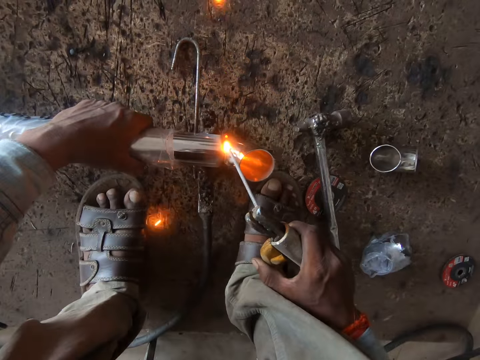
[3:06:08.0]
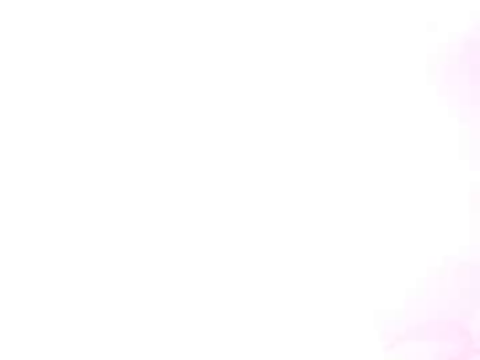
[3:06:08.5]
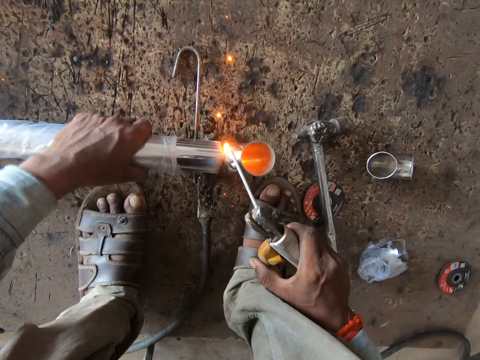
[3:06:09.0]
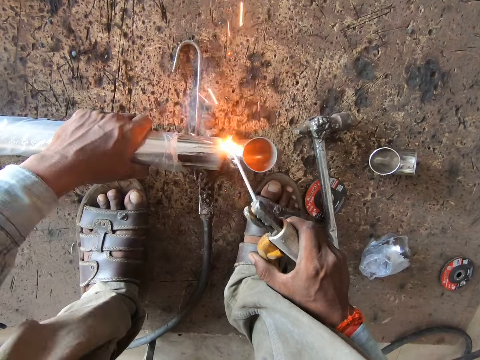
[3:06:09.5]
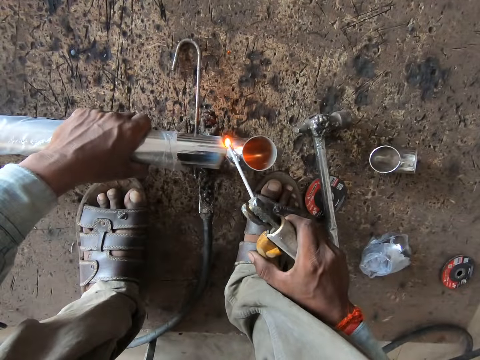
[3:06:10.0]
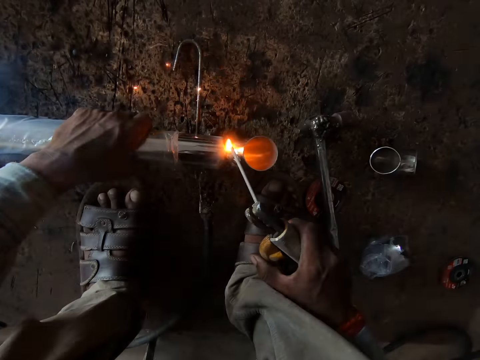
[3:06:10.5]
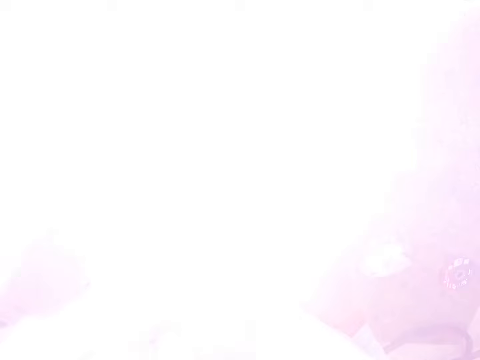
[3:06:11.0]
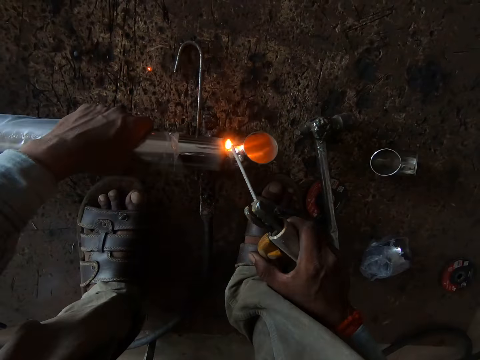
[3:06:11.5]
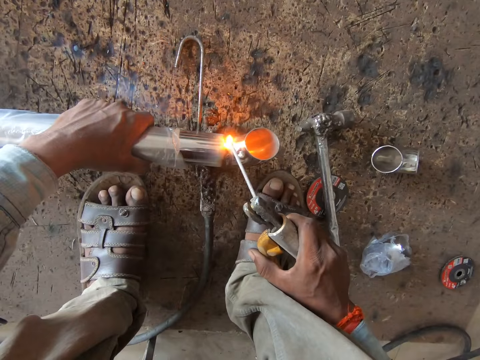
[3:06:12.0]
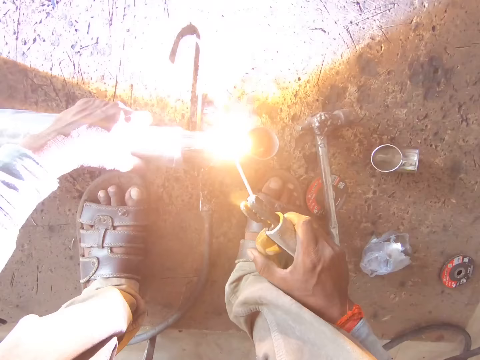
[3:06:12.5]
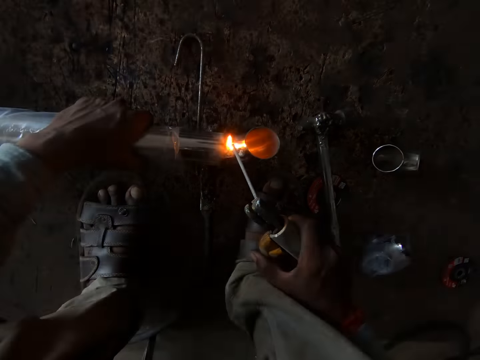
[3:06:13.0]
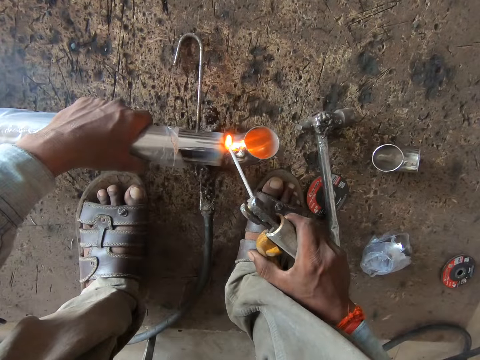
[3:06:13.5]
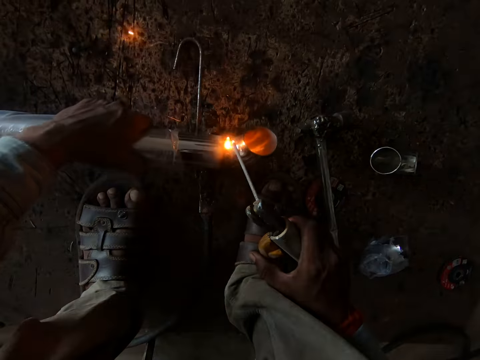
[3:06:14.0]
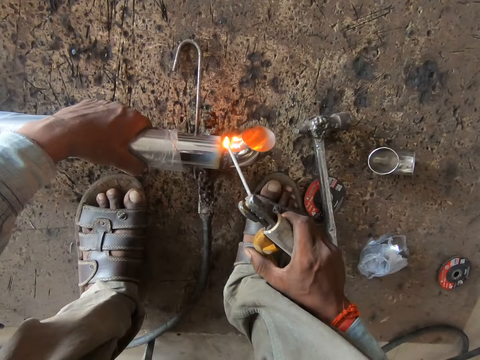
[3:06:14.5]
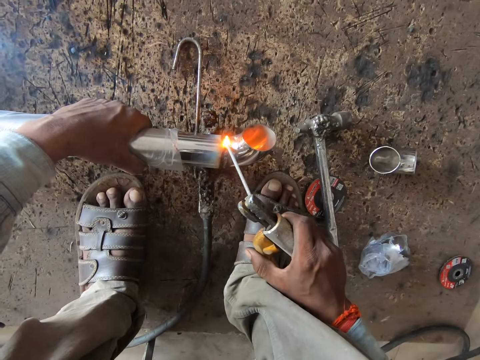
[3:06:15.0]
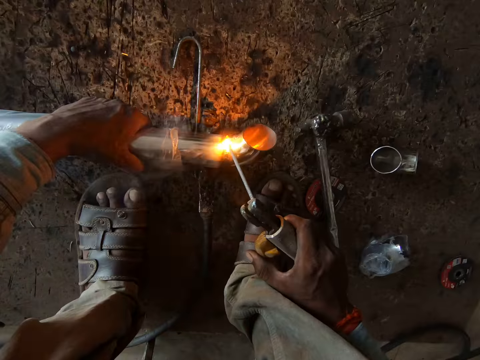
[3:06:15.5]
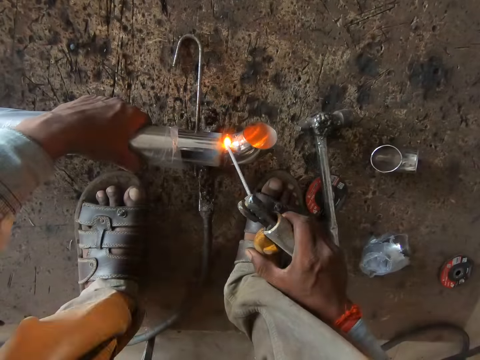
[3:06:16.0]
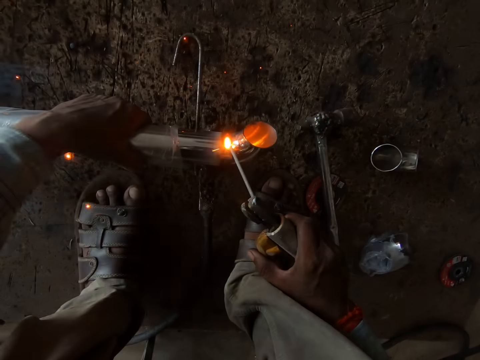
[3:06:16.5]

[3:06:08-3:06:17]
The camera wearer turns the pipe on the floor with his left hand. He welds the joint on the pipe with the electrode holder in his right hand.

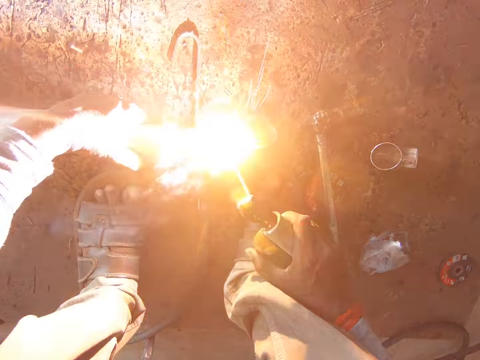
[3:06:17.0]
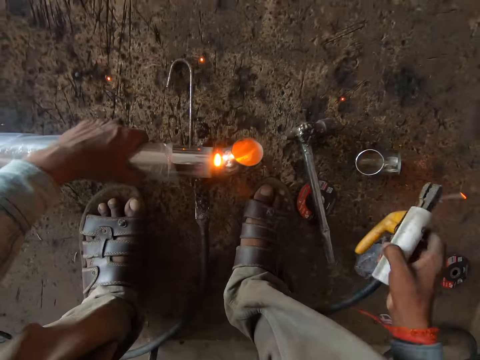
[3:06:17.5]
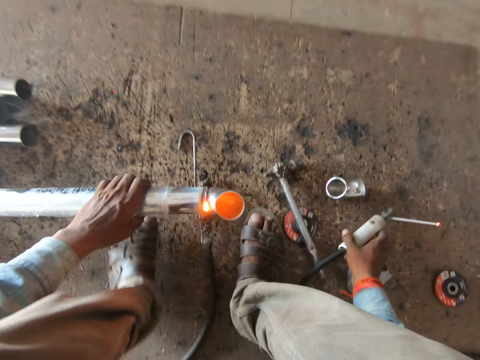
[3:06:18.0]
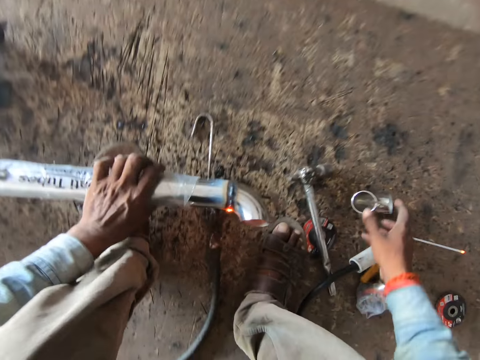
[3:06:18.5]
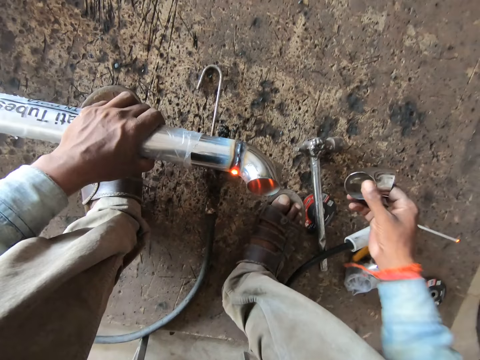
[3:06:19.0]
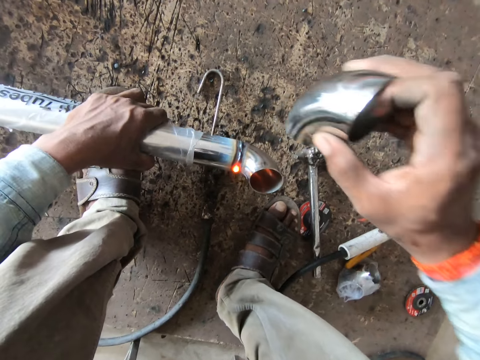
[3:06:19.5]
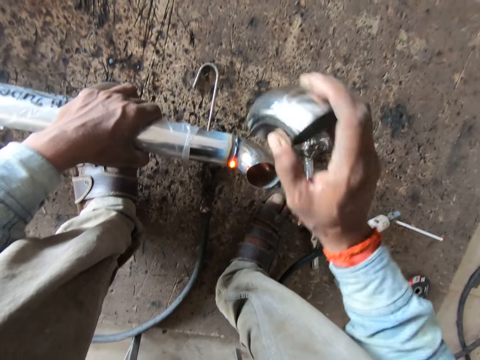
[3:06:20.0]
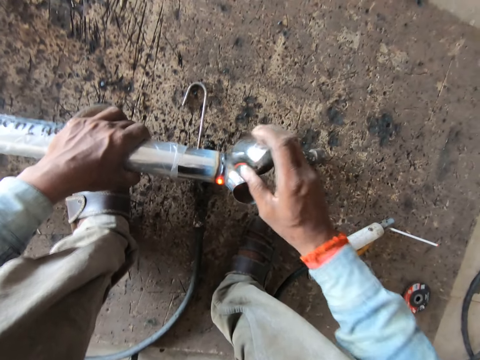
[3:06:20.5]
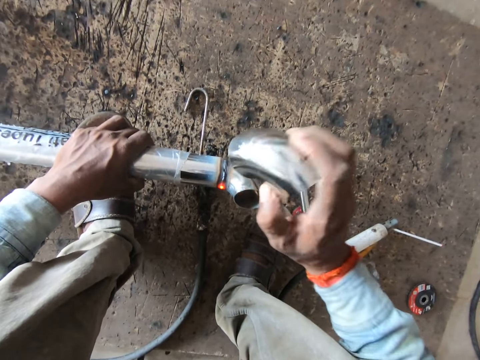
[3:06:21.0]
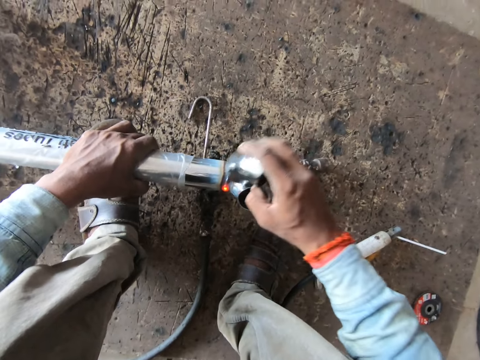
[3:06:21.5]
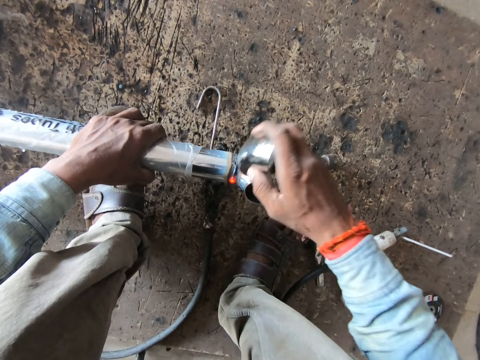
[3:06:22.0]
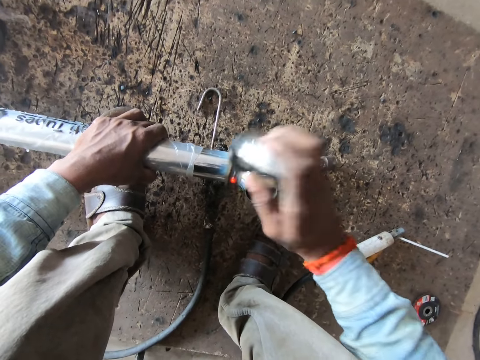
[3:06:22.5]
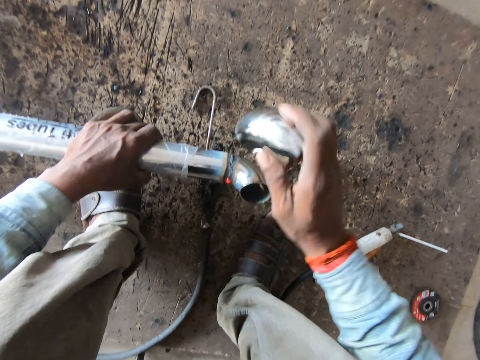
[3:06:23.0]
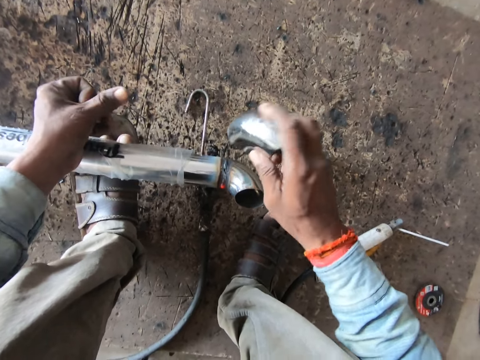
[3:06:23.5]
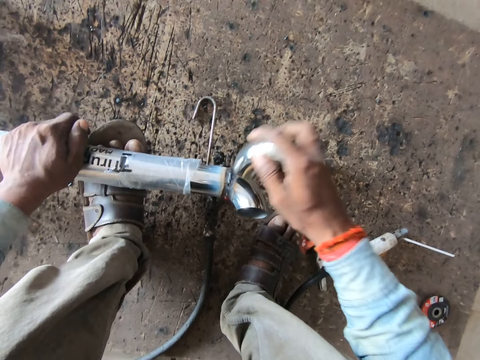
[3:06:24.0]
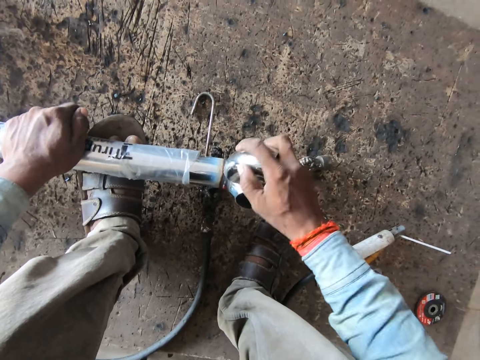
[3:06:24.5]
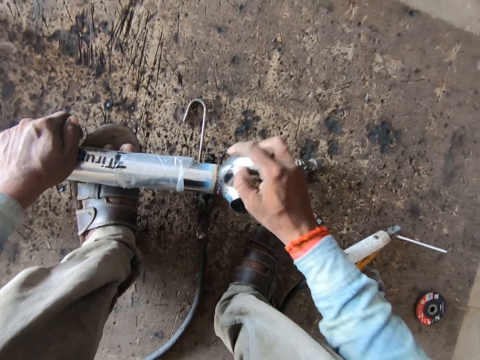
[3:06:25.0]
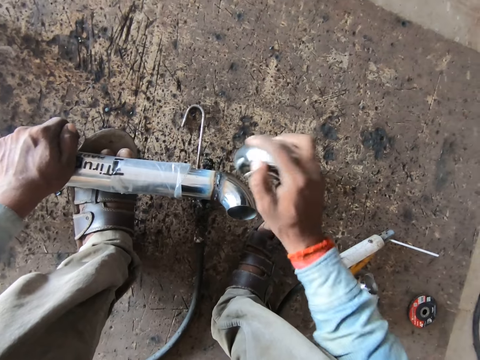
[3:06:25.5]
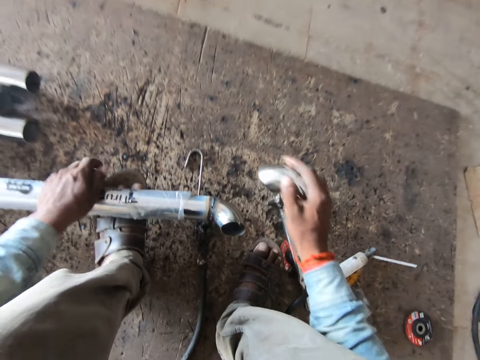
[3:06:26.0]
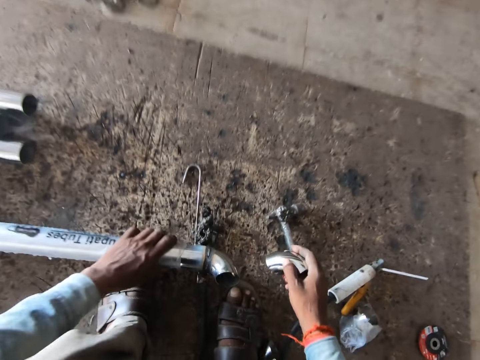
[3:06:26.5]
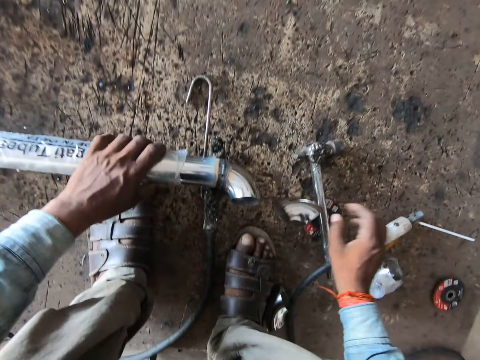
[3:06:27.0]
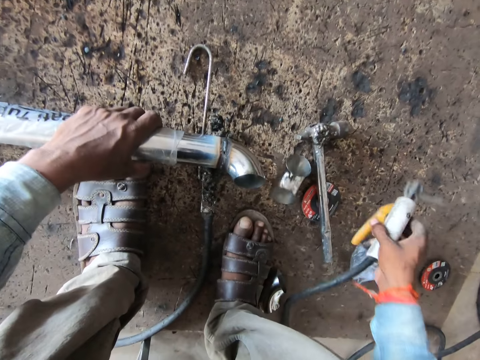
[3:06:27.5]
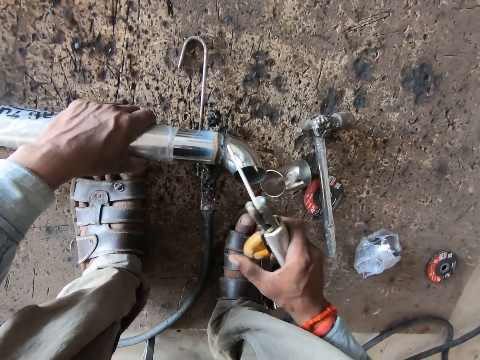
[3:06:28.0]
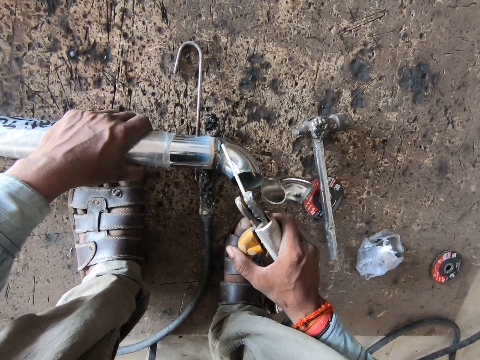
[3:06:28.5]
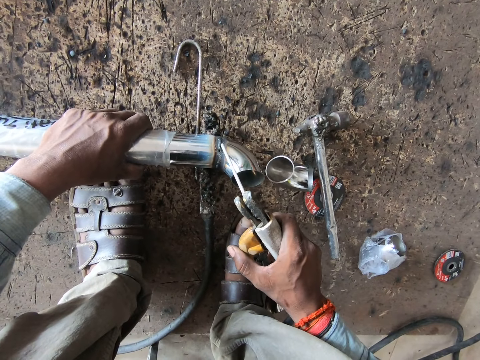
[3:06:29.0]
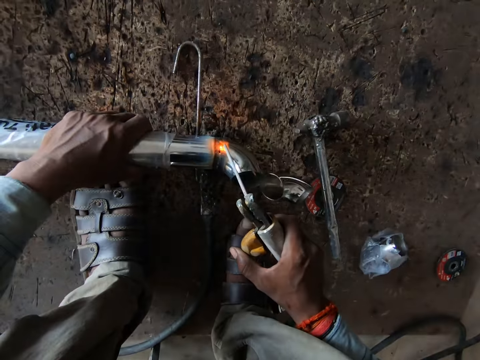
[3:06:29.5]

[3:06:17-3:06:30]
The camera wearer picks up the pipe from the floor with his left hand. He drops the electrode holder on the floor with his right hand. He picks up the joint from the floor with his right hand. He hits the pipe with the joint in his right hand. He places the pipe on the floor with his left hand. He drops the joint on the floor with his right hand. He picks up the electrode holder from the floor with his right hand. He turns the pipe on the floor with his left hand. He welds the joint on the pipe with the electrode holder in his right hand.

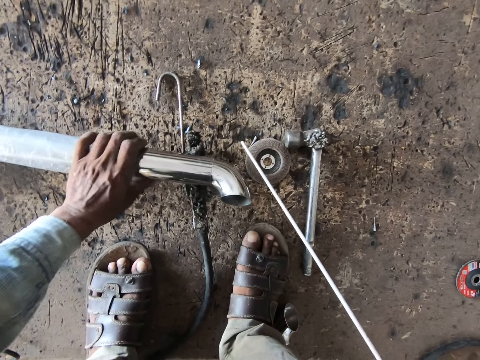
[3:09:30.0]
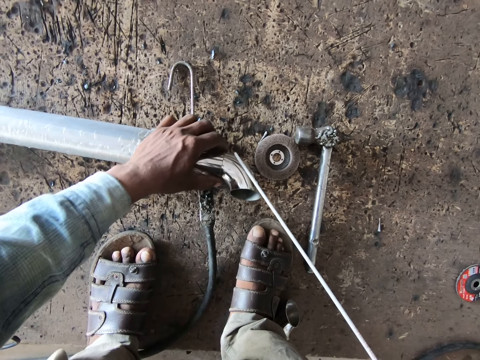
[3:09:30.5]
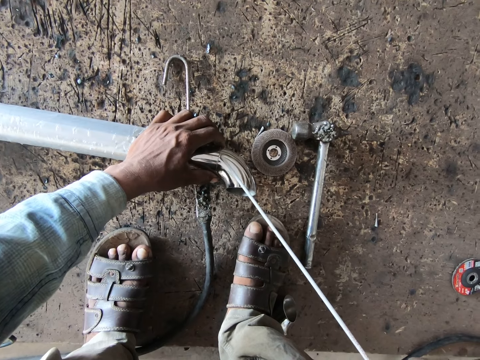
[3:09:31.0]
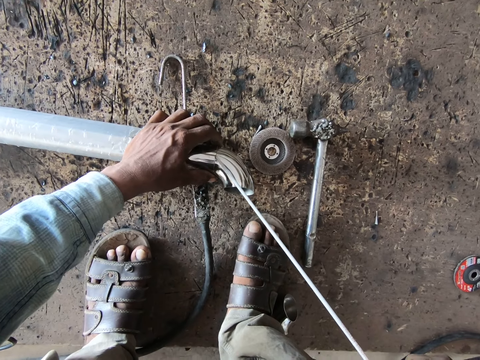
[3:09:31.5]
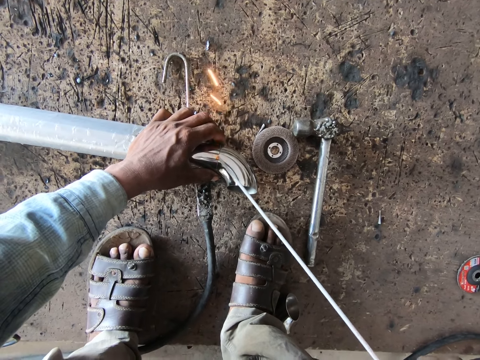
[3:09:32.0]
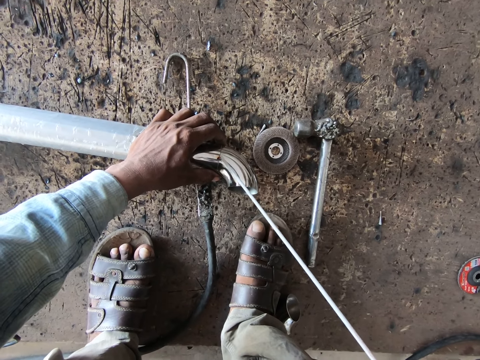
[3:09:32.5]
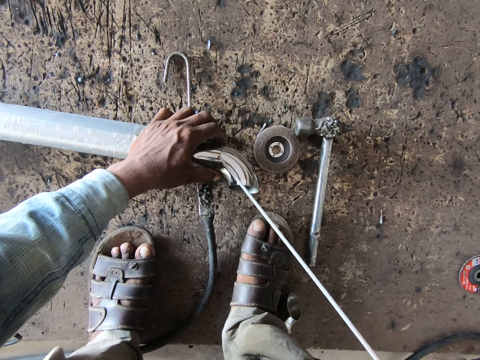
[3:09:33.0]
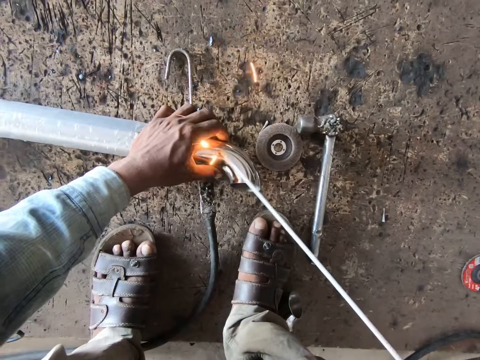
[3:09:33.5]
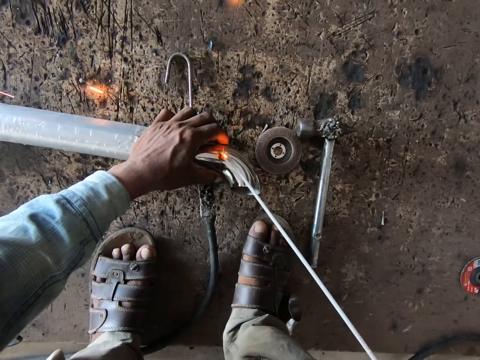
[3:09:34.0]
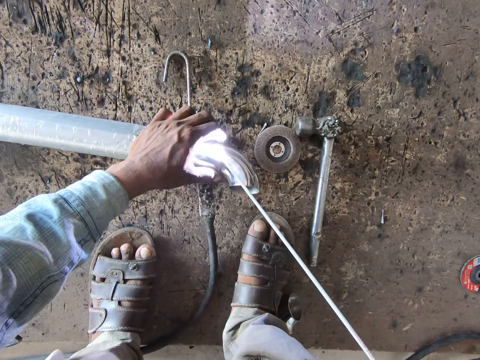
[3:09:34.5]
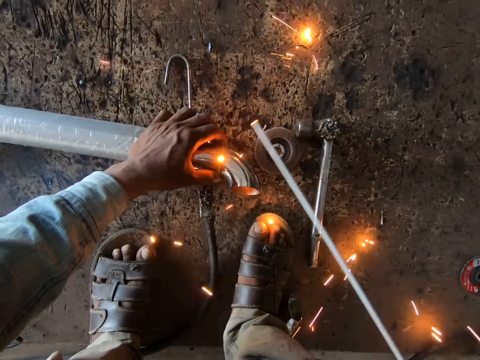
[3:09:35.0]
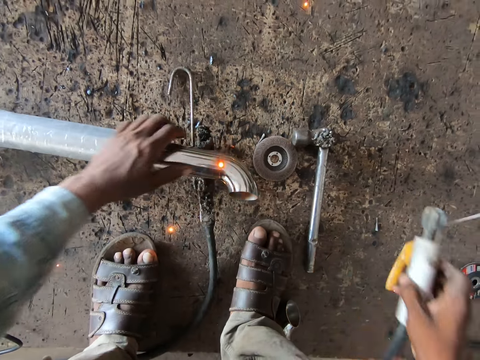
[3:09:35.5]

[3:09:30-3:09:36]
The camera wearer holds down the stainless steel tube on the ground with his left hand. He welds the stainless steel balustrade elbow to the stainless steel tube in his left hand with the cutting torch in his right hand. He puts the welding machine on the floor.
